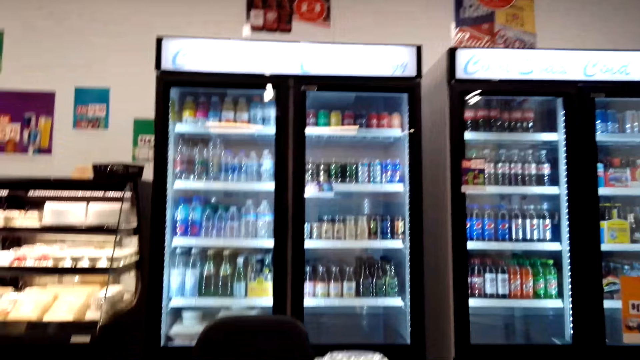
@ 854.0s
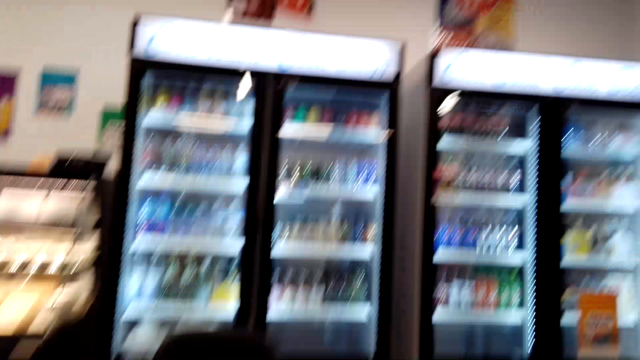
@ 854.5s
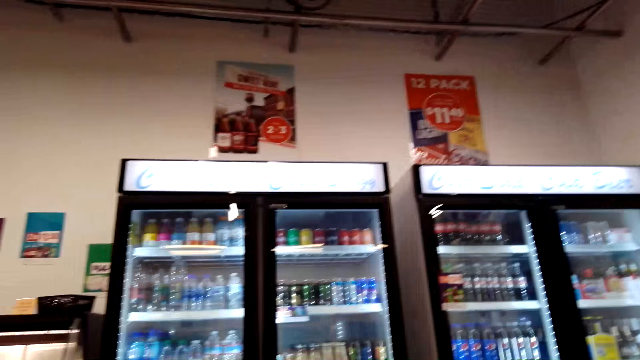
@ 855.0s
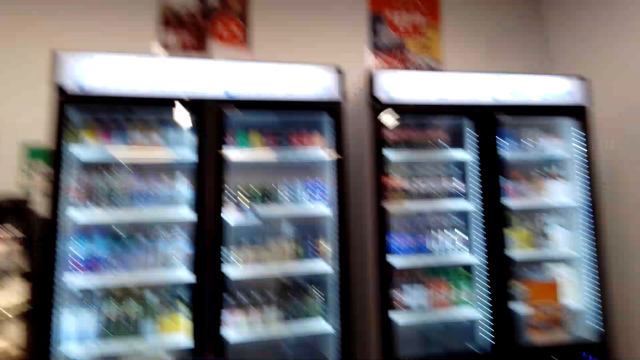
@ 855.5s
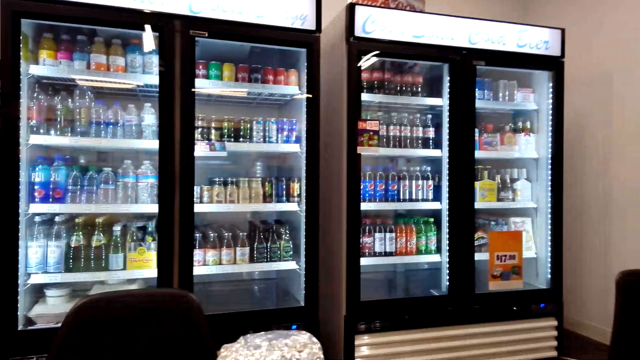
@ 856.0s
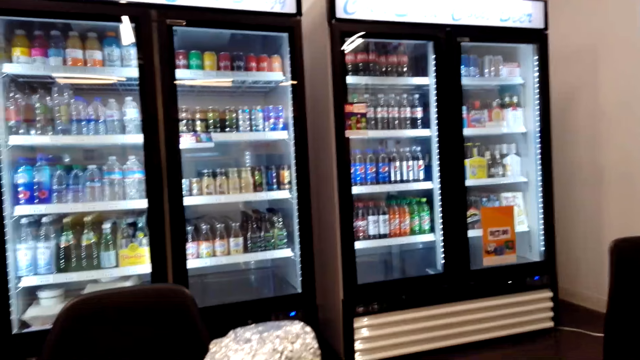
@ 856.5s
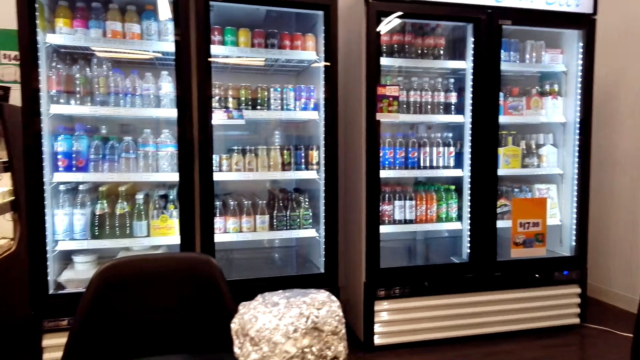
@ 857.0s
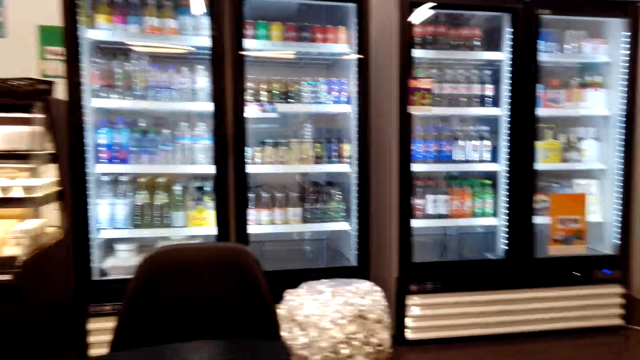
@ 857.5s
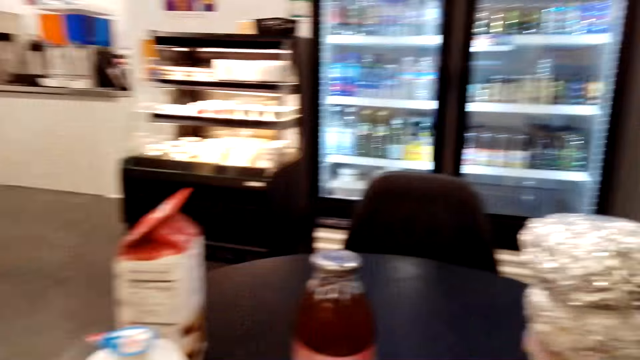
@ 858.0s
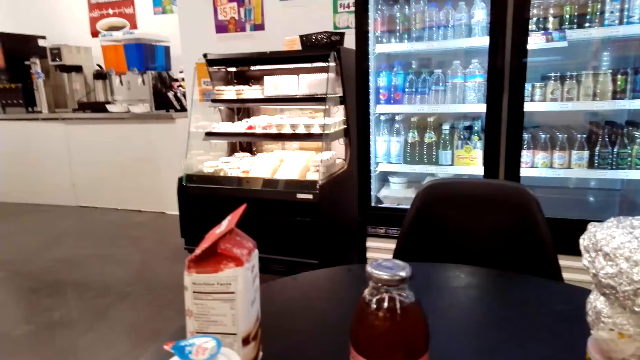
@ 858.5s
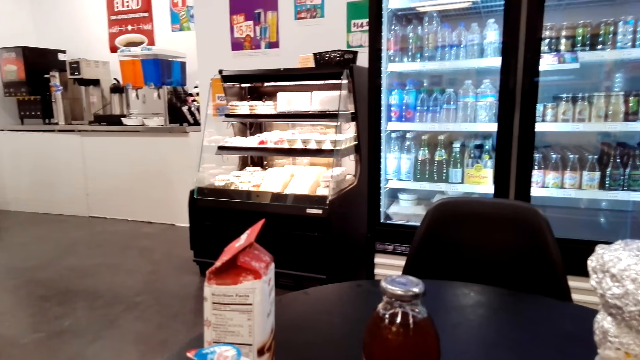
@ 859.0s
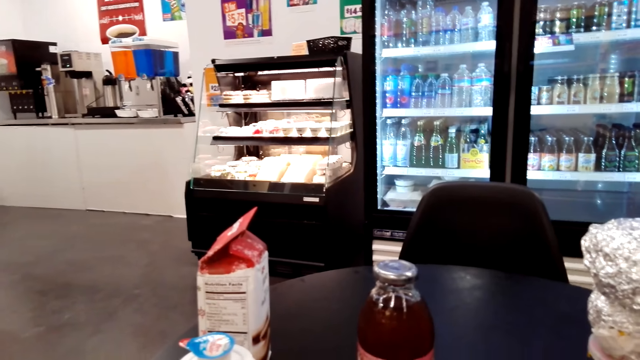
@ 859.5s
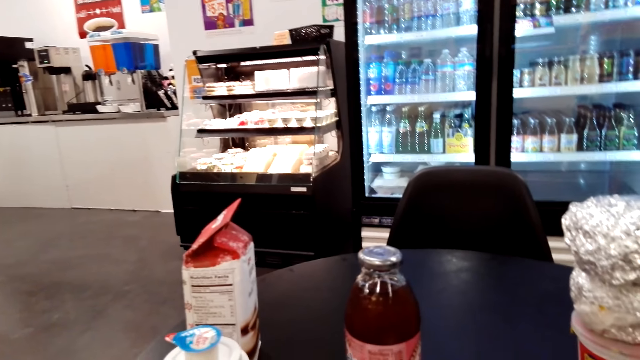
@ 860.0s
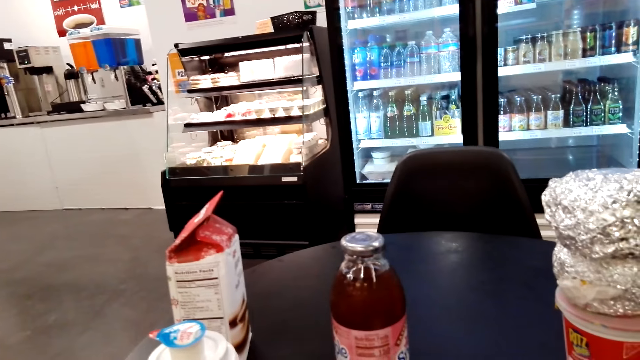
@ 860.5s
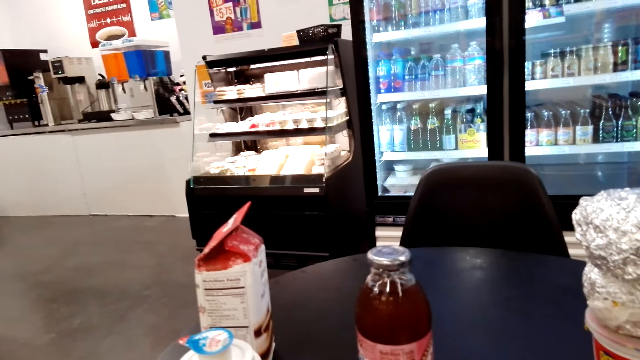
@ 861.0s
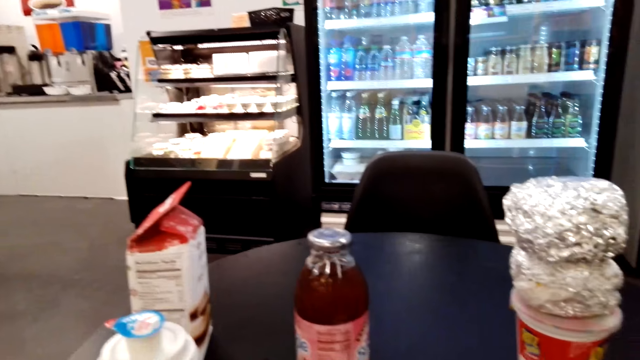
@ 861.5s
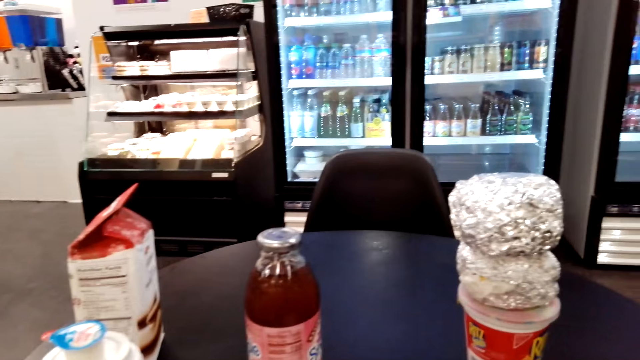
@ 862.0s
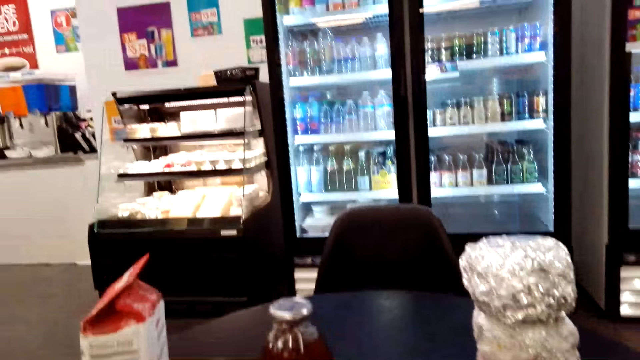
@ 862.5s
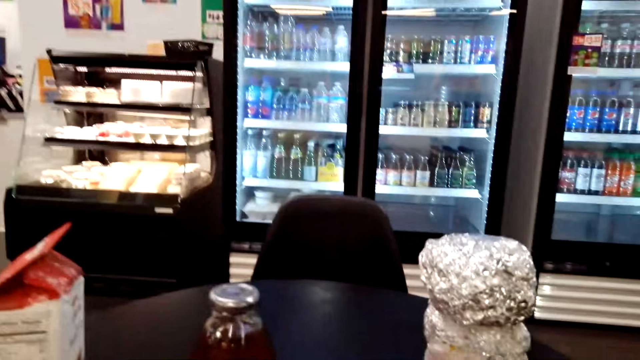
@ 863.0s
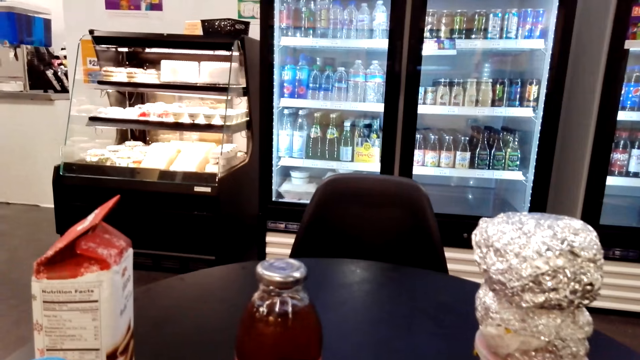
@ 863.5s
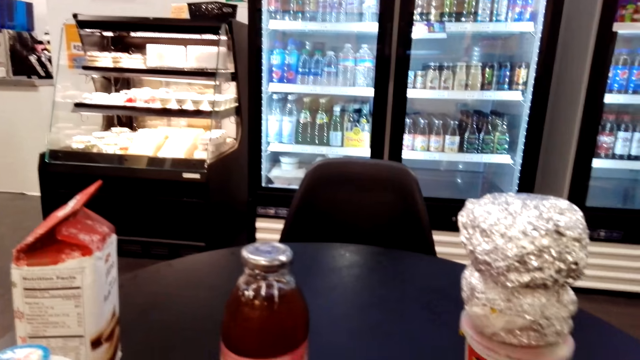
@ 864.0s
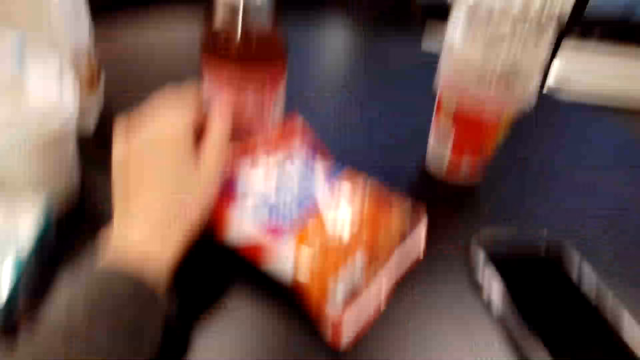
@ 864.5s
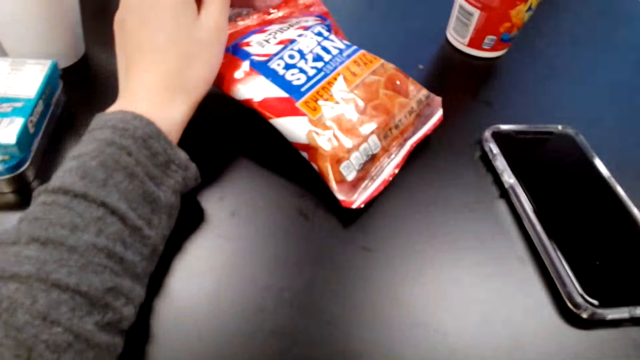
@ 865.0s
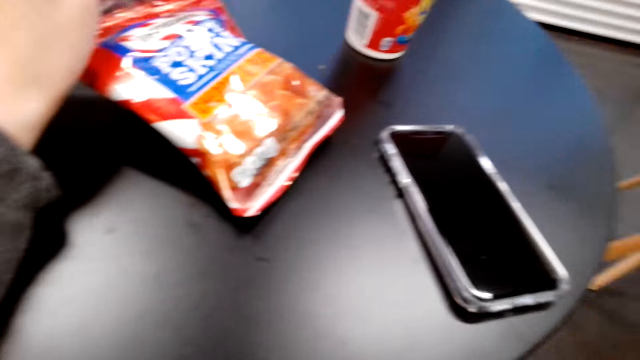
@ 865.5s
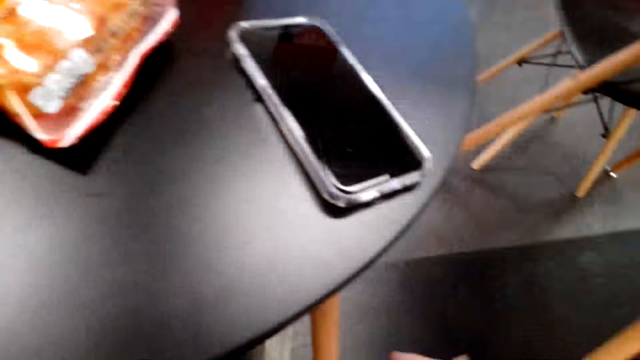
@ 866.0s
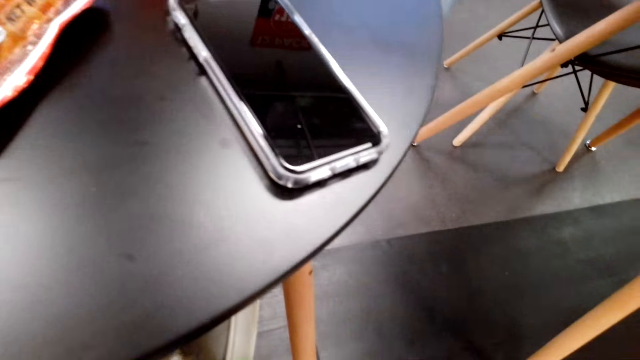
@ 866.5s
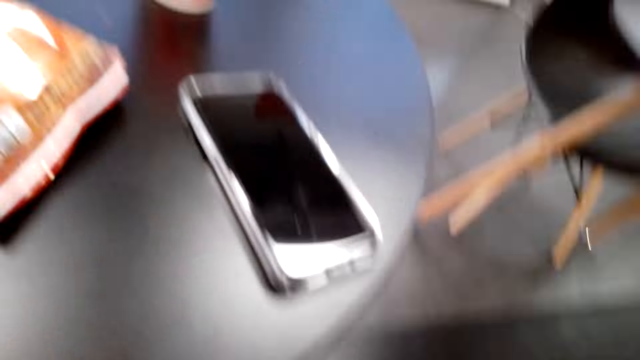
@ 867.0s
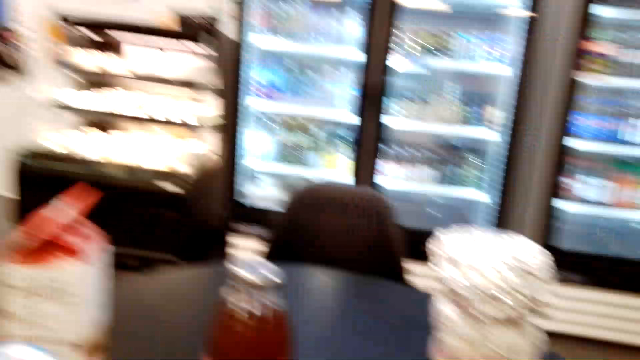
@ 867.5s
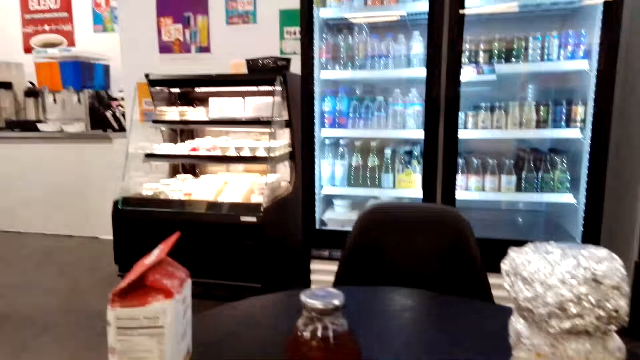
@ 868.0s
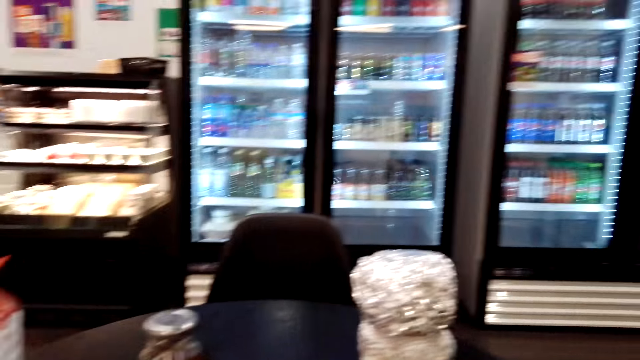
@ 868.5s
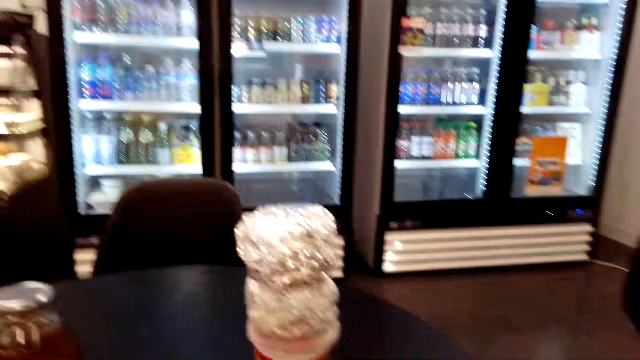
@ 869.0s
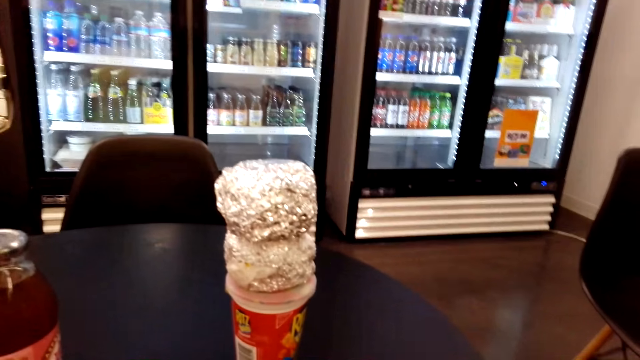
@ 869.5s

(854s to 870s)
The camera wearer looks around the store. They touch the package on the table. They look around the store.

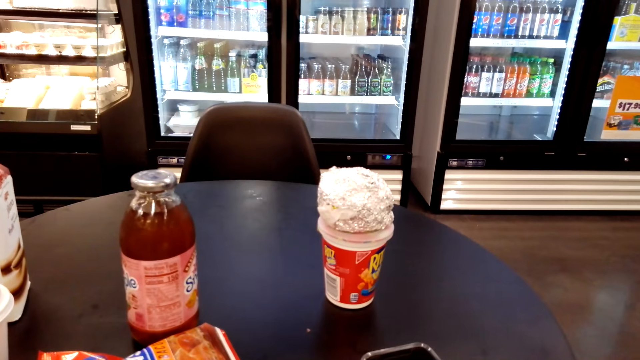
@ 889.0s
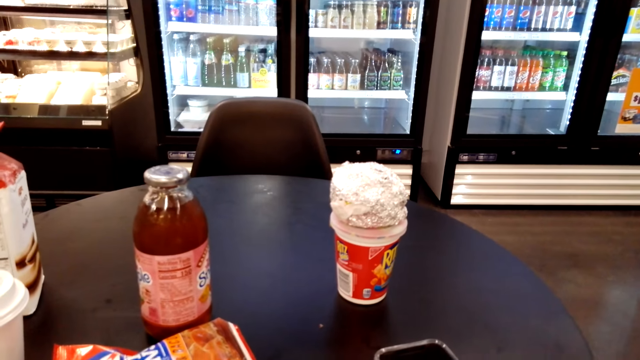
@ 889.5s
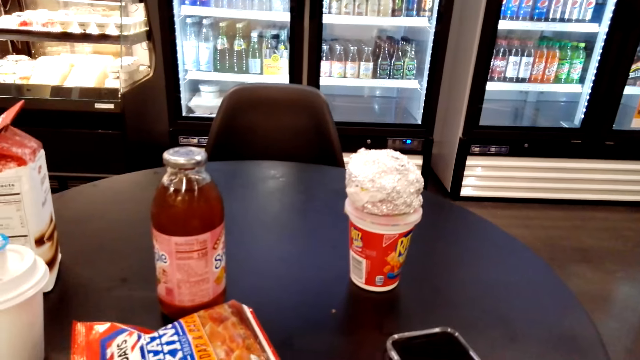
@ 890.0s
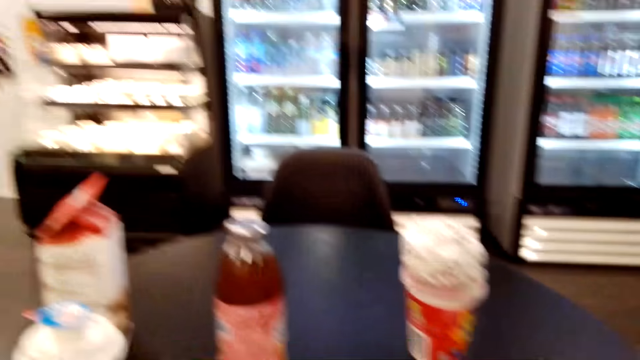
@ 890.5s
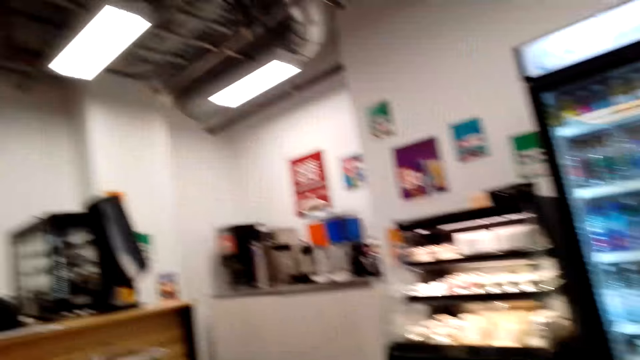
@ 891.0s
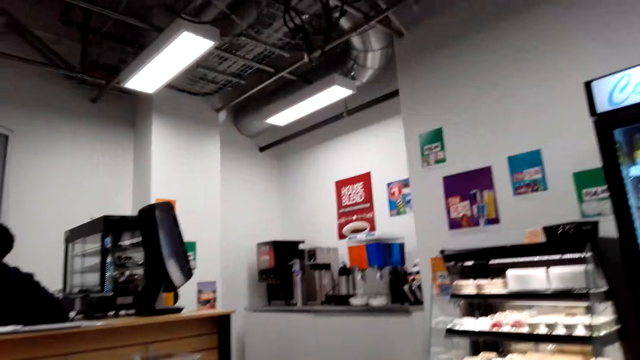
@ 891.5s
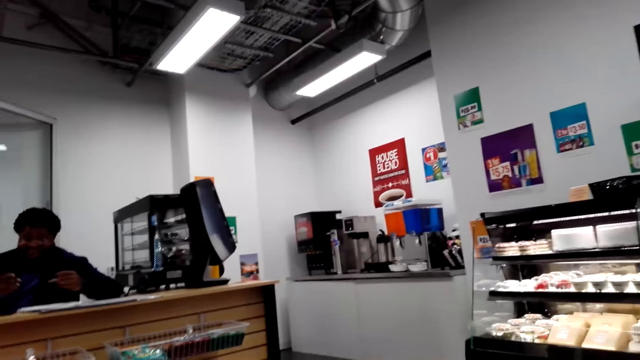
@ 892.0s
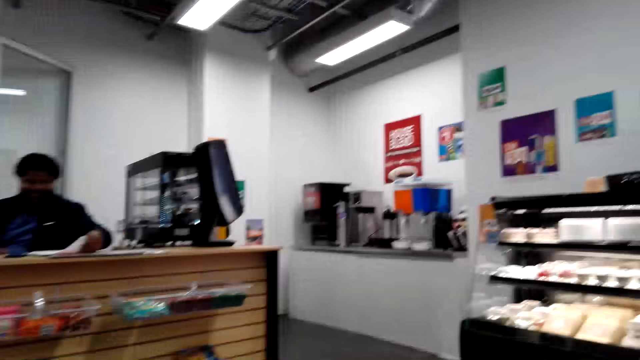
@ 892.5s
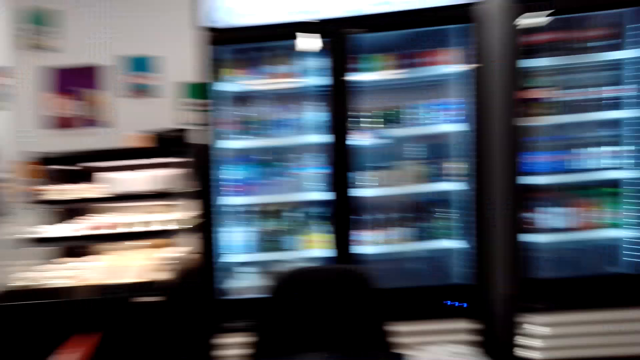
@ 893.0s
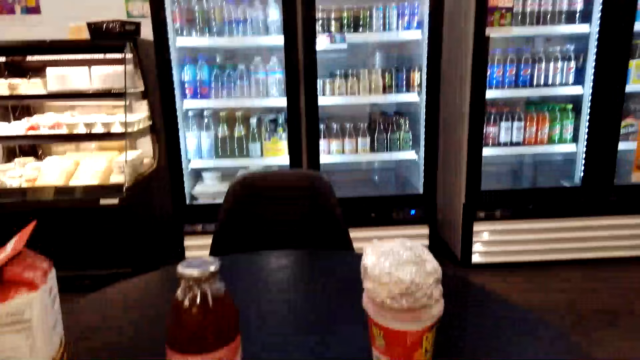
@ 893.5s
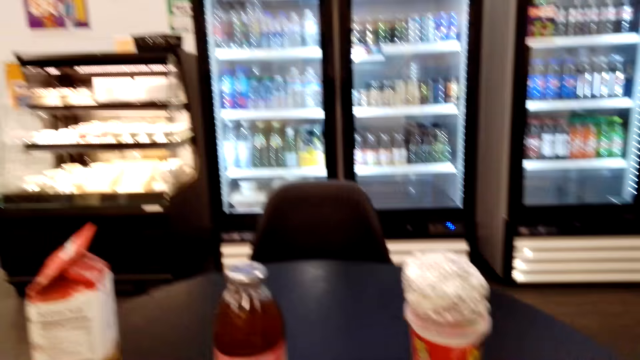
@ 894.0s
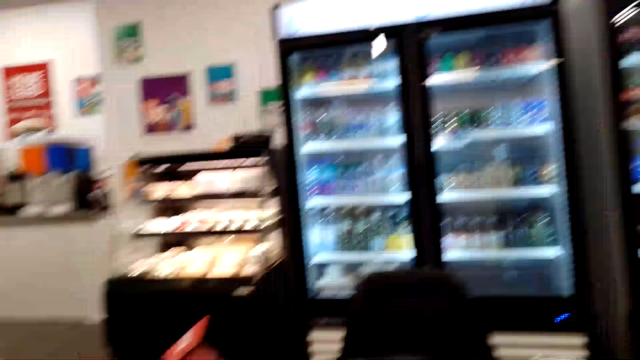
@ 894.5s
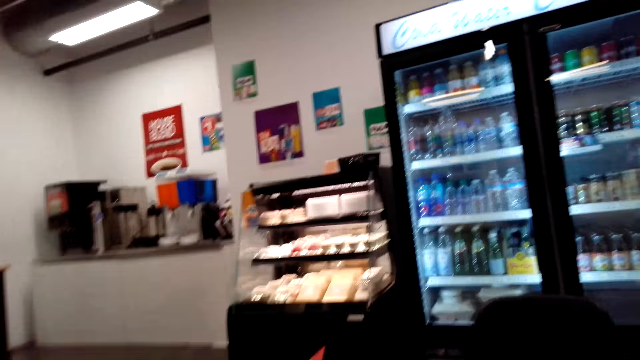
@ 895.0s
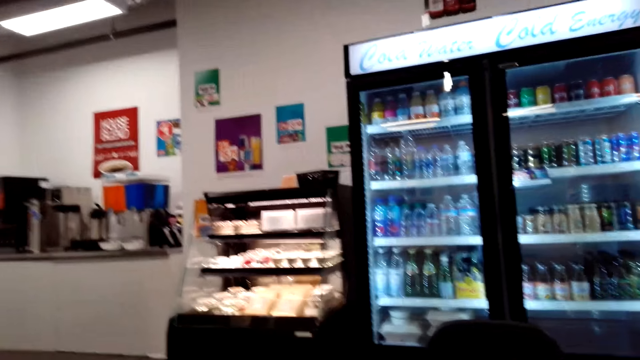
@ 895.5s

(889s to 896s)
The camera wearer looks around.
